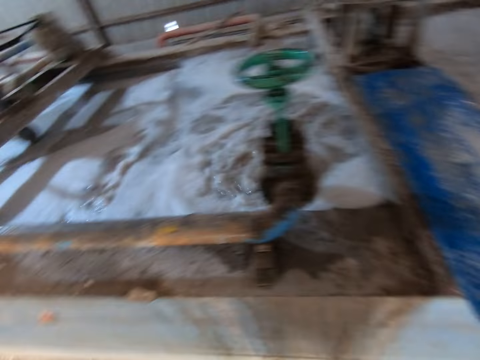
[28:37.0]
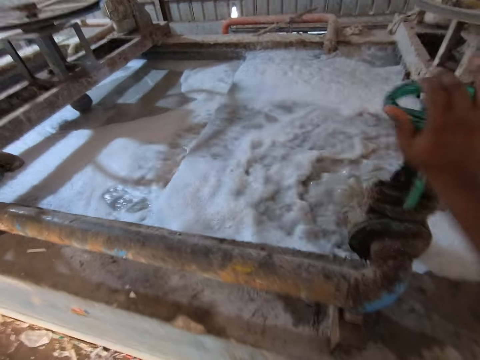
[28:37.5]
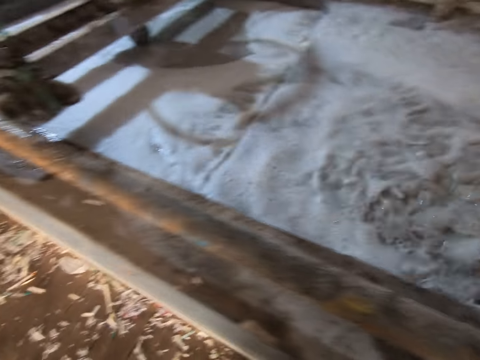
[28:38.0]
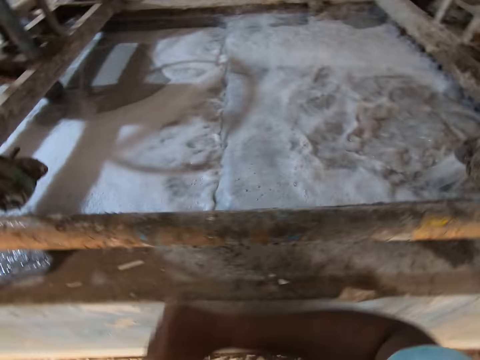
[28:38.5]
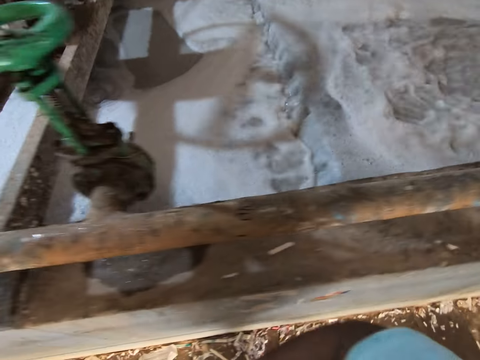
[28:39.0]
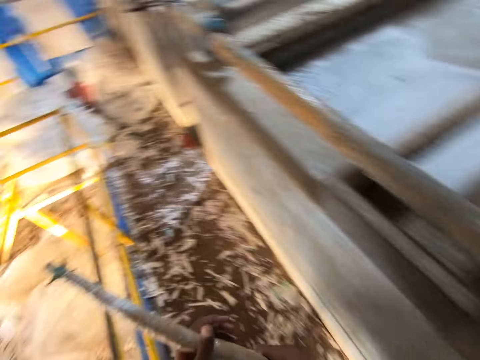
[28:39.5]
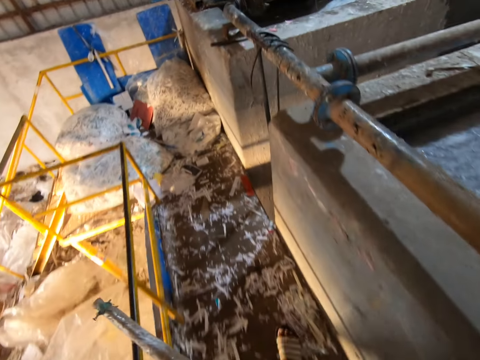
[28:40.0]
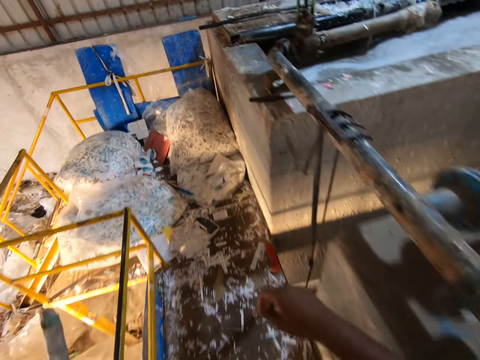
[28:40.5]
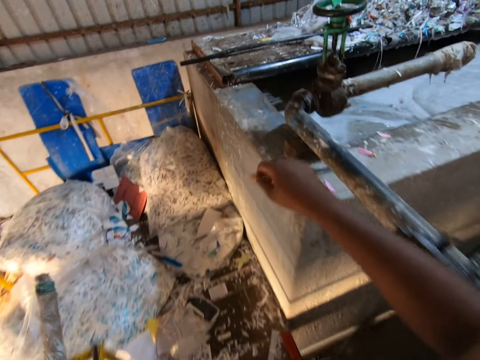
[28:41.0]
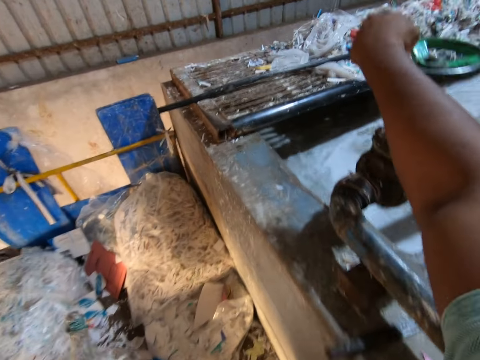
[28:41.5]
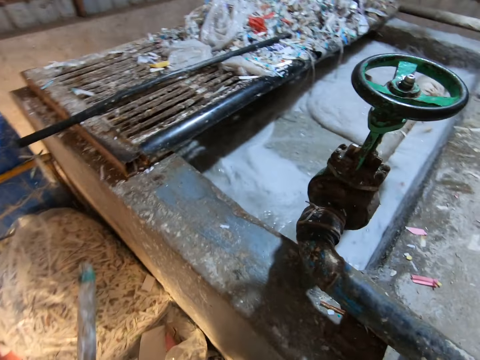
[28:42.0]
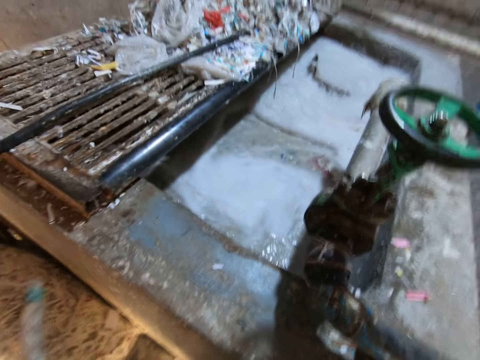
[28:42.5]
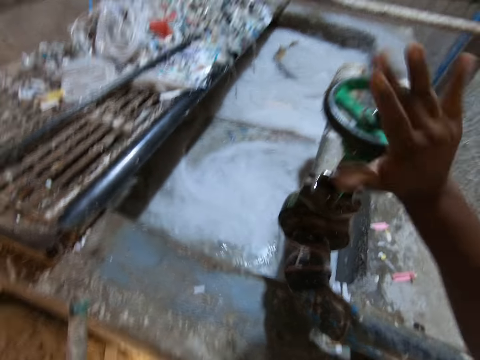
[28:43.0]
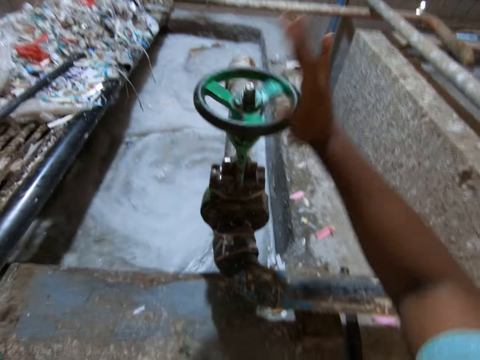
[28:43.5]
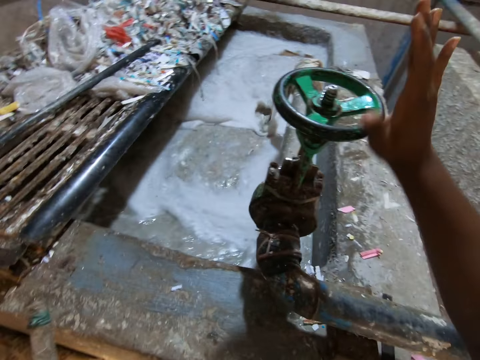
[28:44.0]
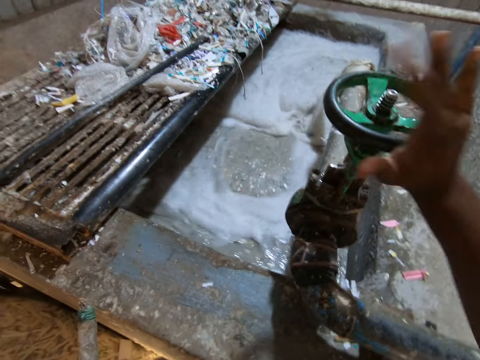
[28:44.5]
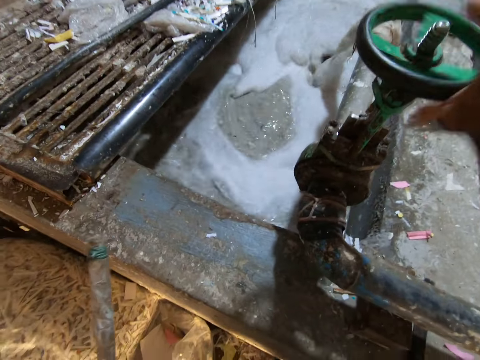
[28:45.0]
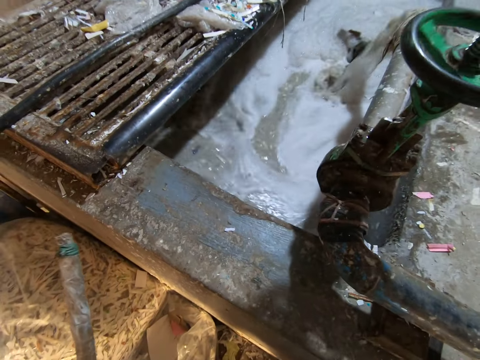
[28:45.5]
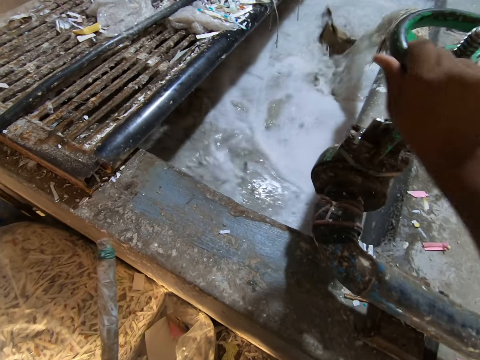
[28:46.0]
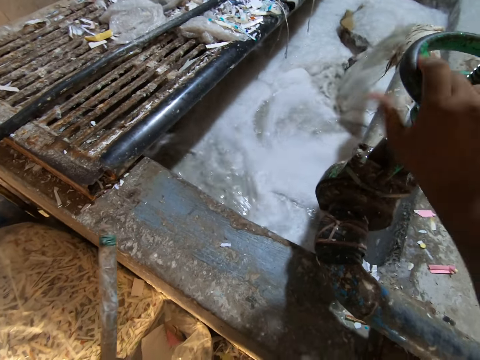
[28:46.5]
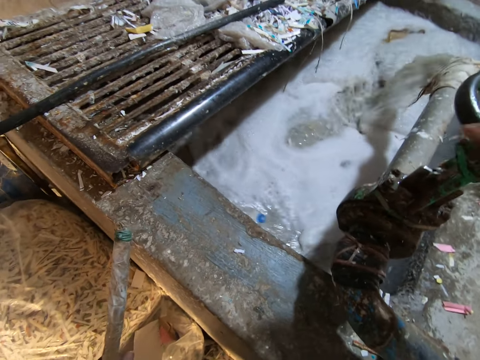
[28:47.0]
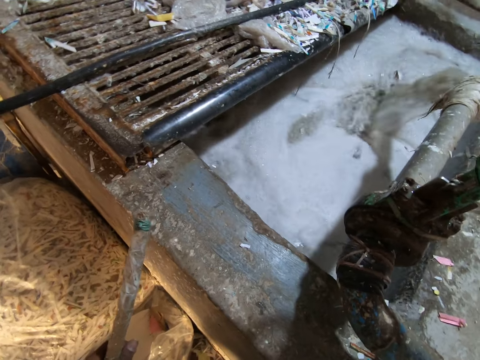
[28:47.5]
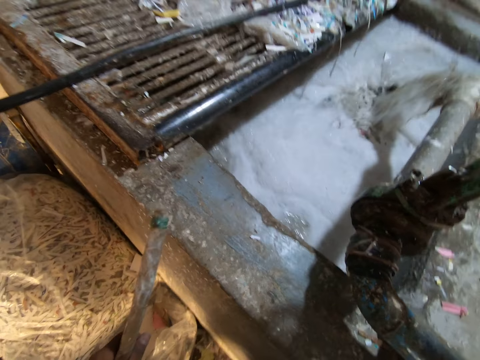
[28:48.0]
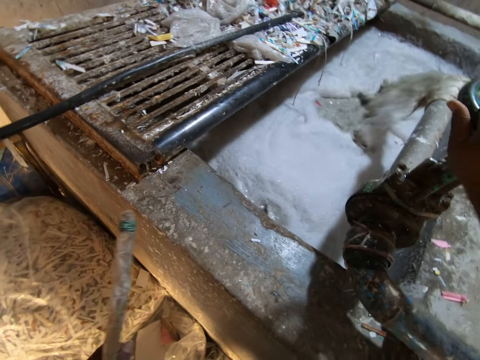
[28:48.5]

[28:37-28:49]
The camera wearer passes the stick in his right hand to his left hand. He closes the pipe valve in the pond with his right hand. He walks on the platform towards the pond. He opens the pipe valve in the pond with his right hand.

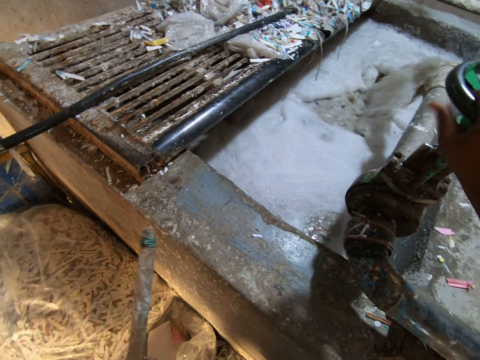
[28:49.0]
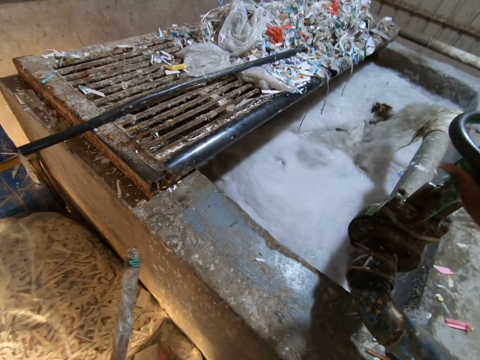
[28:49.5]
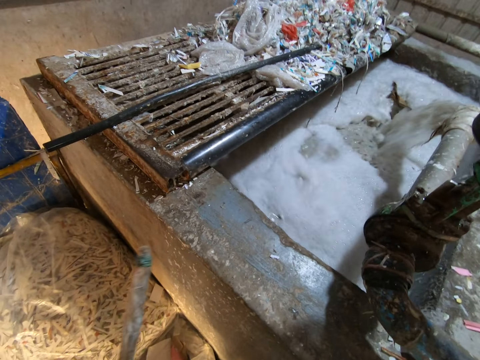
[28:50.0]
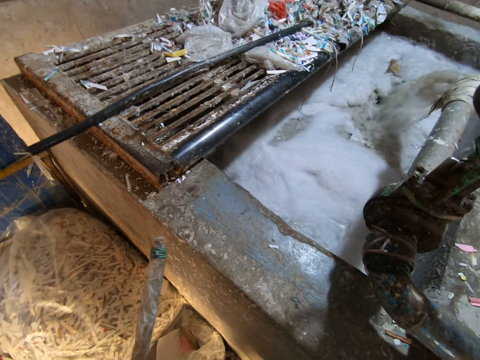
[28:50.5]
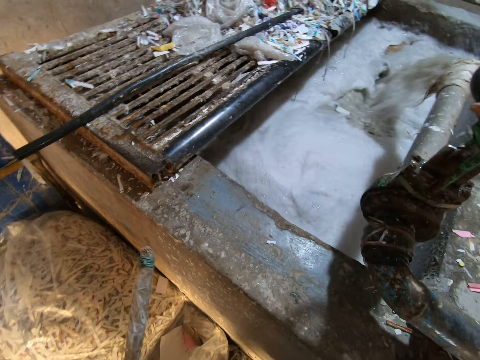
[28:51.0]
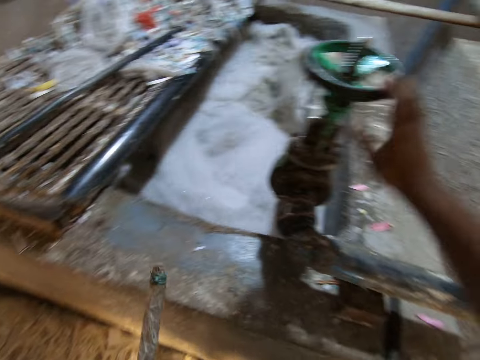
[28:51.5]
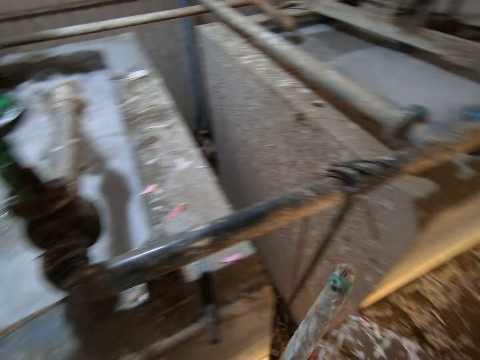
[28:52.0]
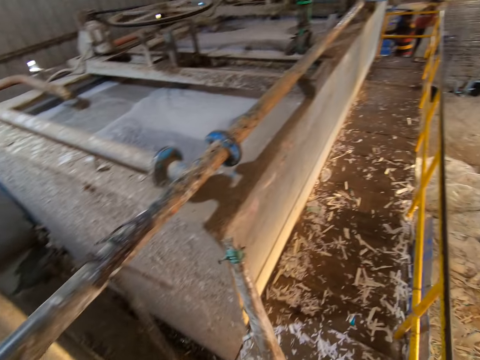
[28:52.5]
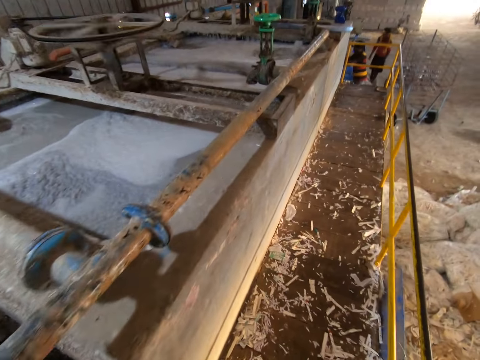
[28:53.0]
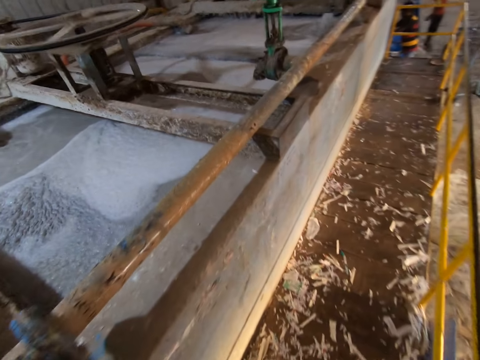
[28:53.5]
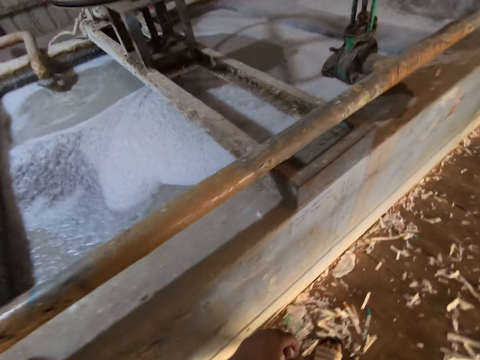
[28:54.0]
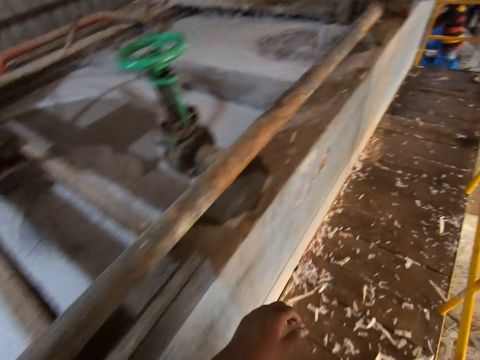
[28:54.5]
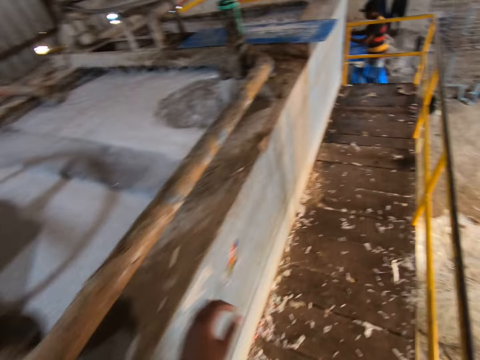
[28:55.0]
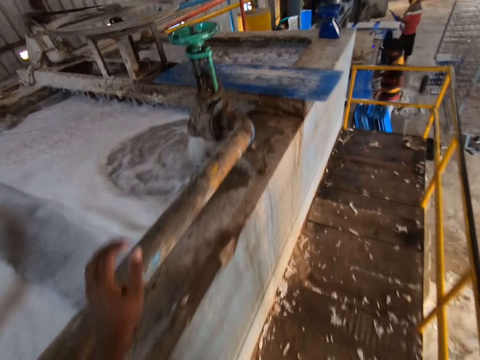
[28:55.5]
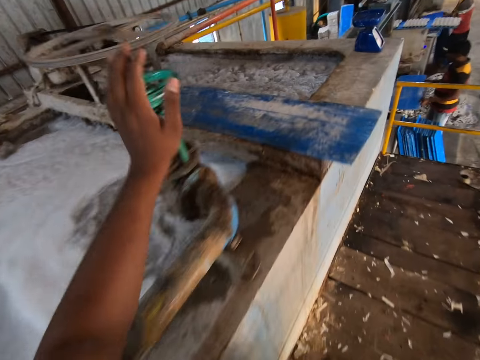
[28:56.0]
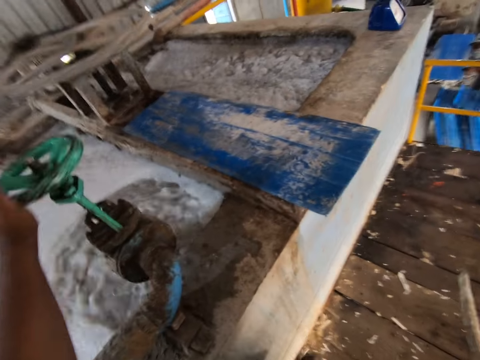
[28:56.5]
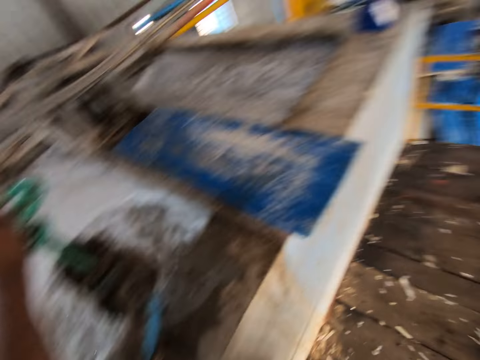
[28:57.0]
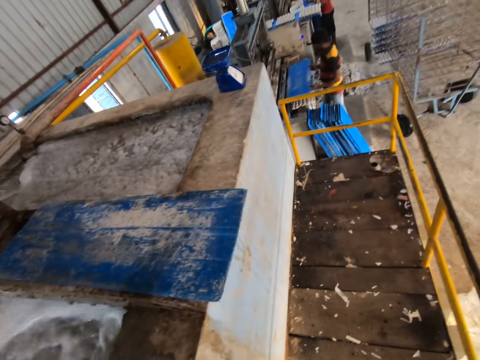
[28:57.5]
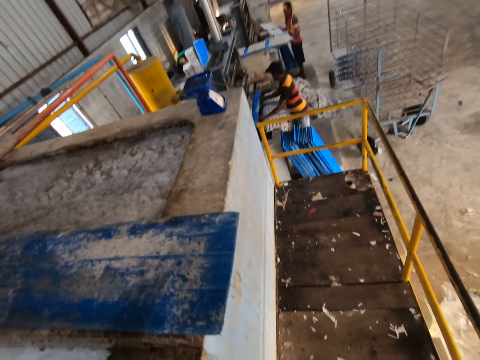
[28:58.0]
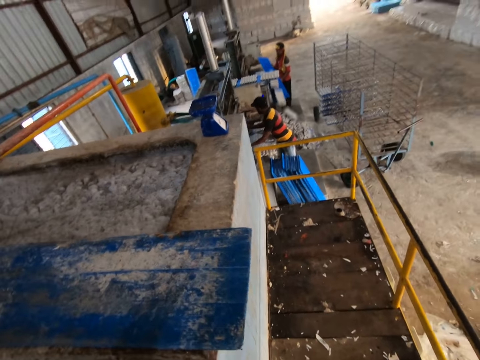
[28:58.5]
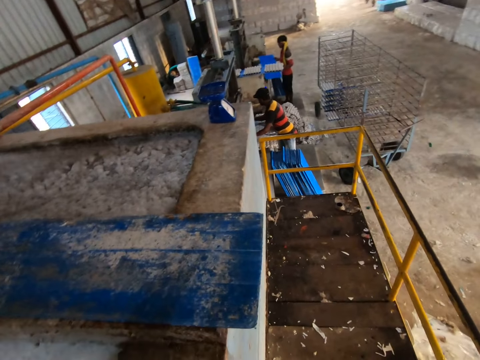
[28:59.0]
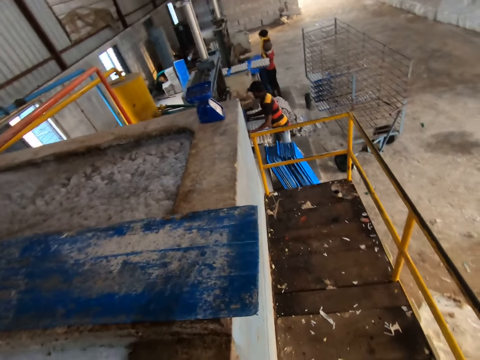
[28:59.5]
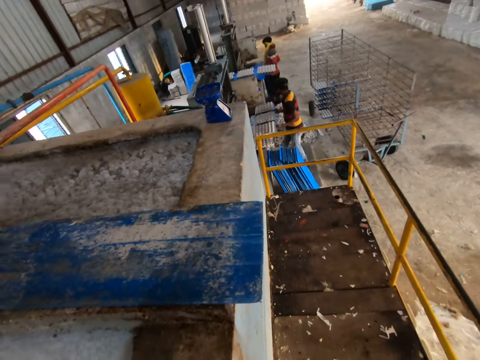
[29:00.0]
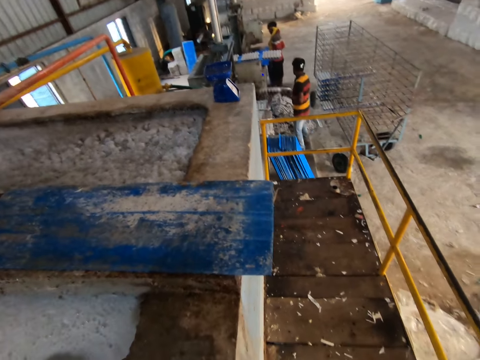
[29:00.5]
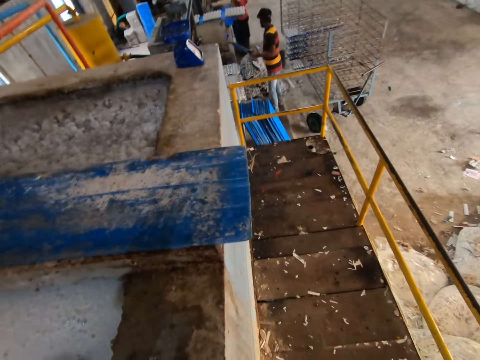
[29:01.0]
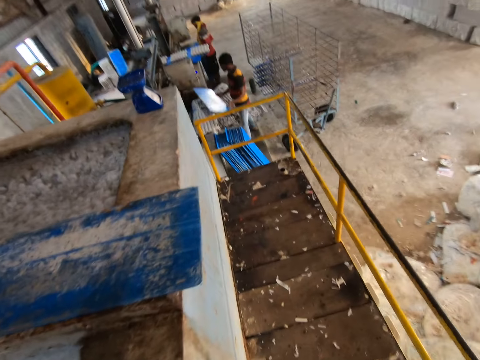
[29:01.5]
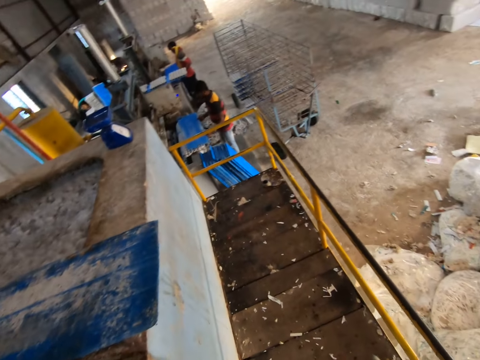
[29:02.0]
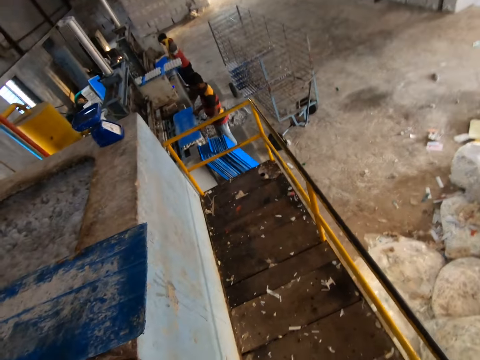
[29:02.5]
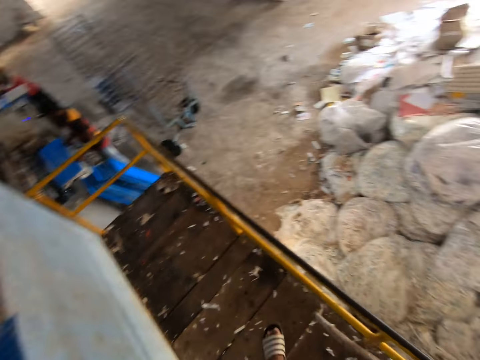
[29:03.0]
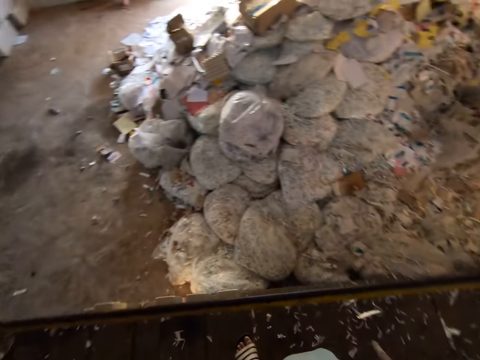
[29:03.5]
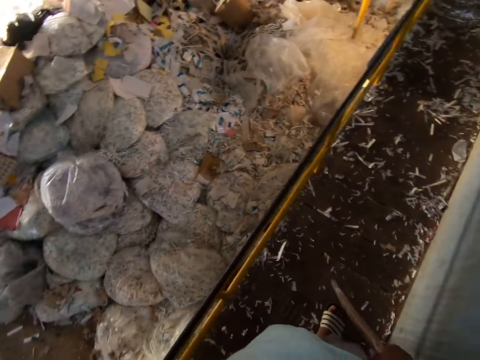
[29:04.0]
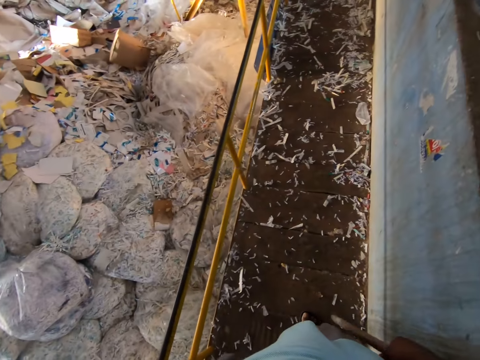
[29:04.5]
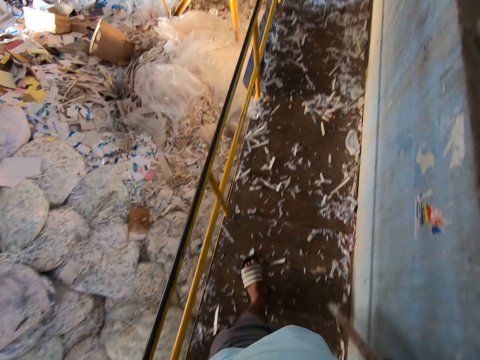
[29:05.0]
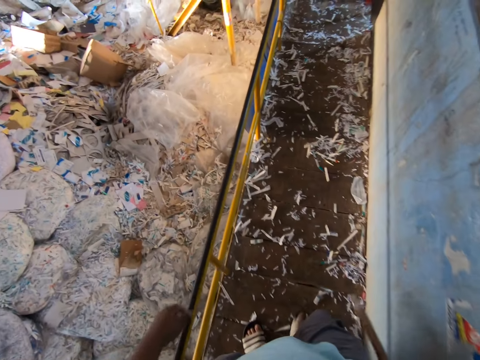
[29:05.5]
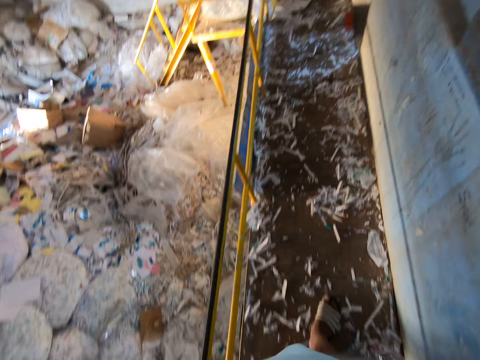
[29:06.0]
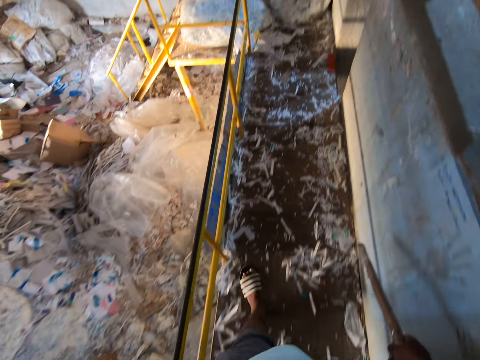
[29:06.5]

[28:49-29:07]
The camera wearer passes the stick in his left hand to his right hand. He turns around. He walks on the platform towards the pond. He closes the pipe valve in the pond with his right hand. A man takes some egg crates from a machine with the tray in both hands. Another man drops some egg crates from a tray of egg crates in both hands on the floor. The camera wearer looks around. The first man drops some egg crates from the tray of egg crates in both hands on the floor. The camera wearer turns around. He walks on the platform towards the pond.
